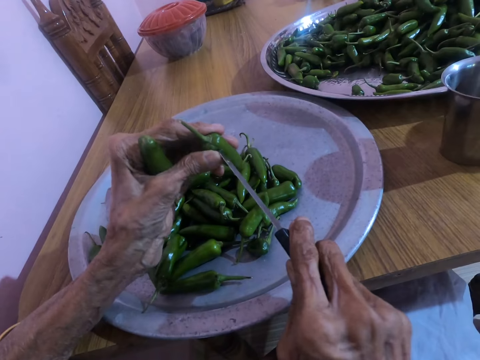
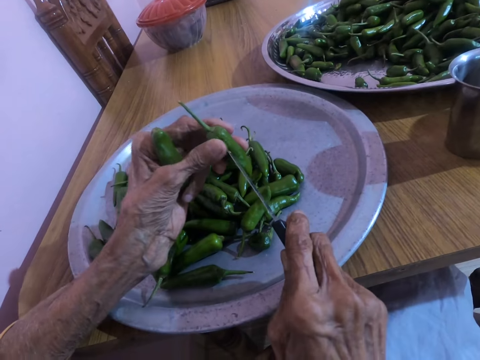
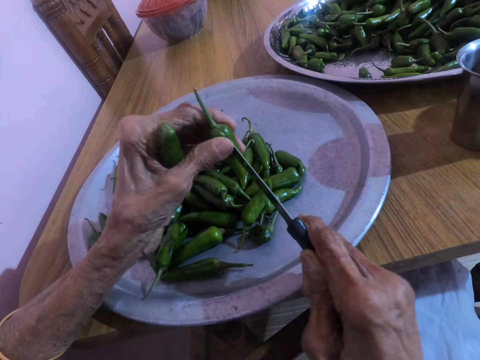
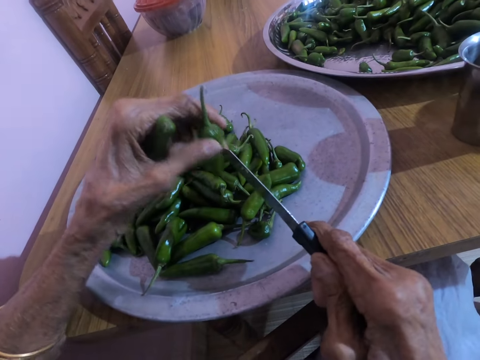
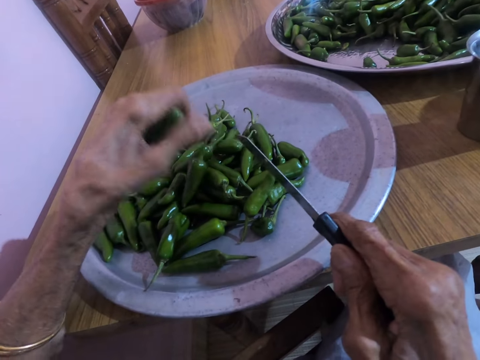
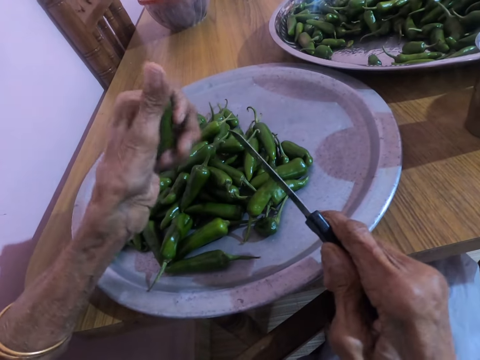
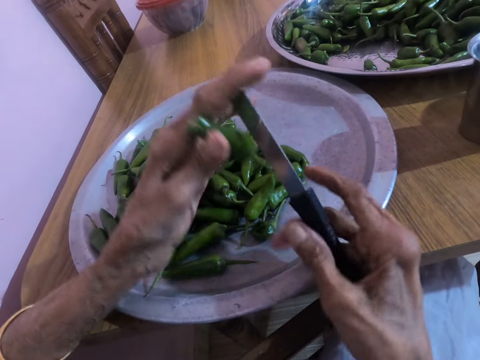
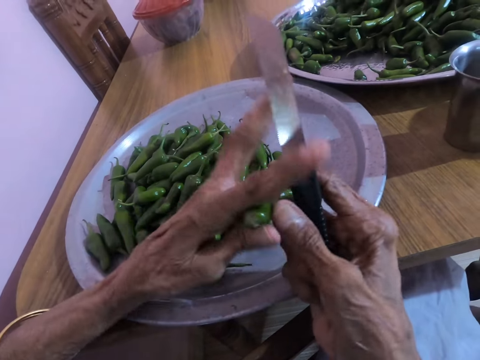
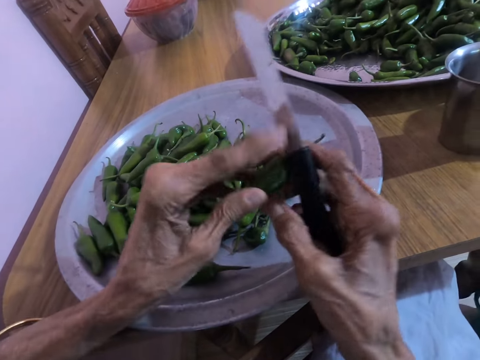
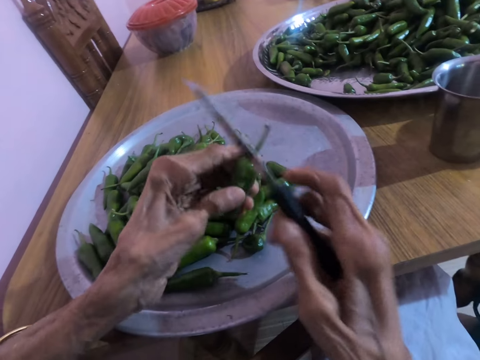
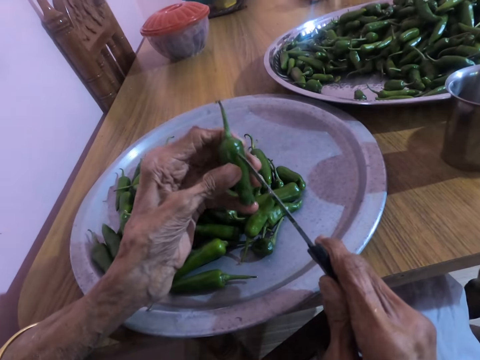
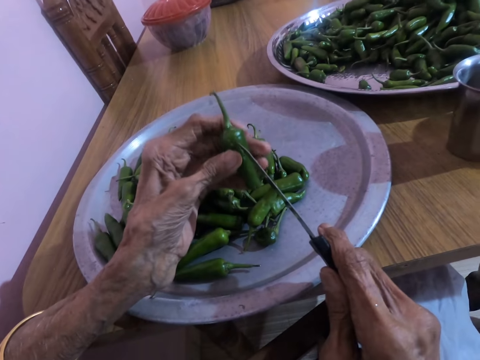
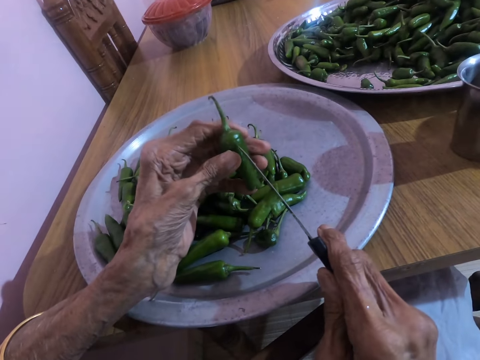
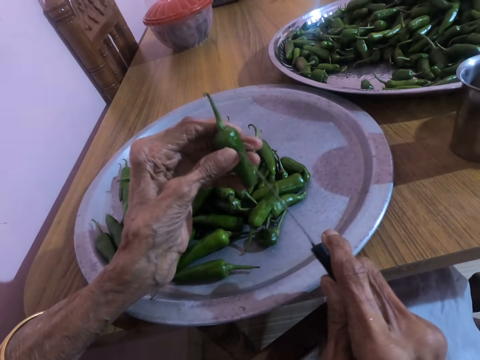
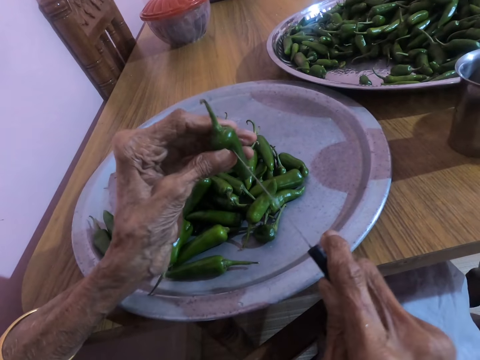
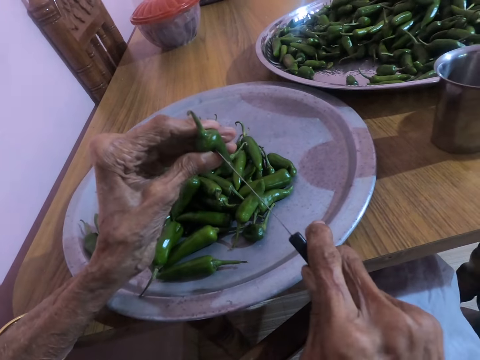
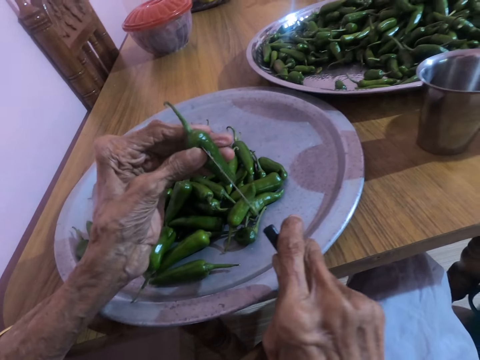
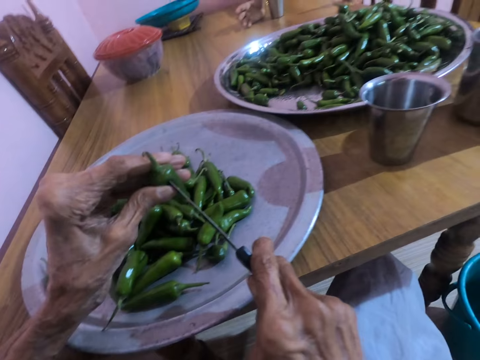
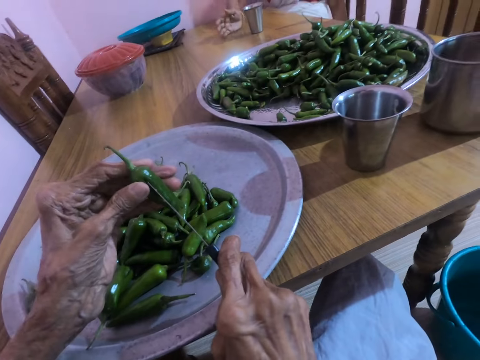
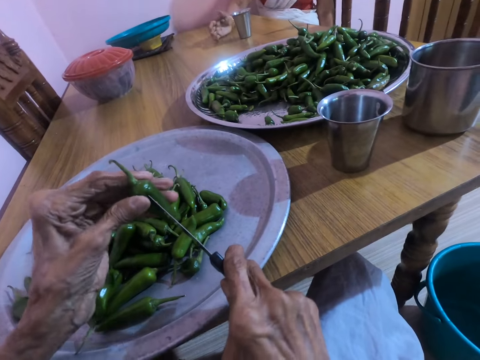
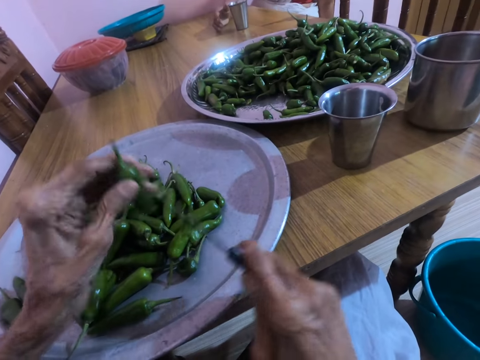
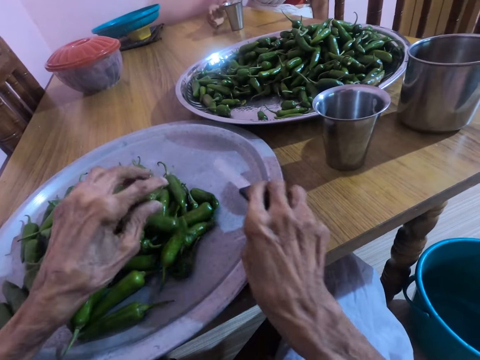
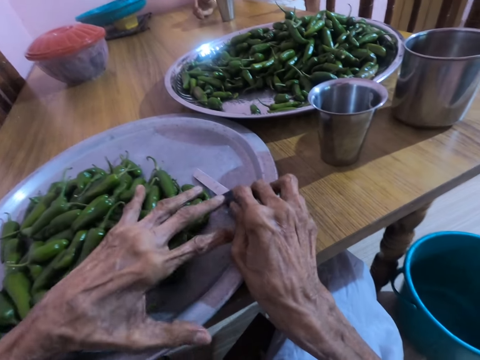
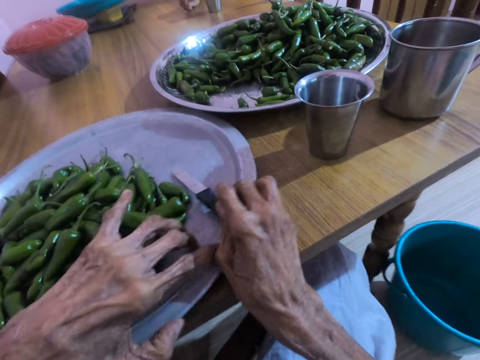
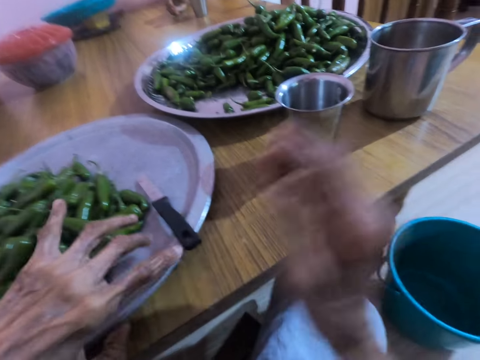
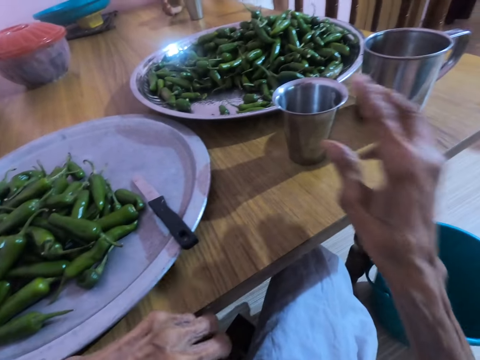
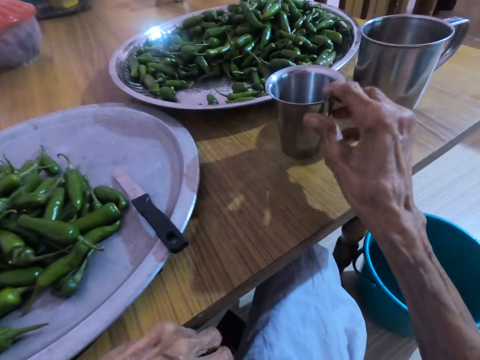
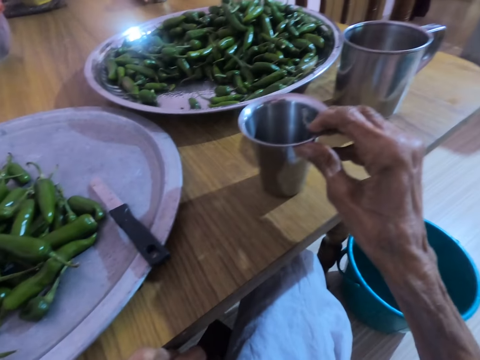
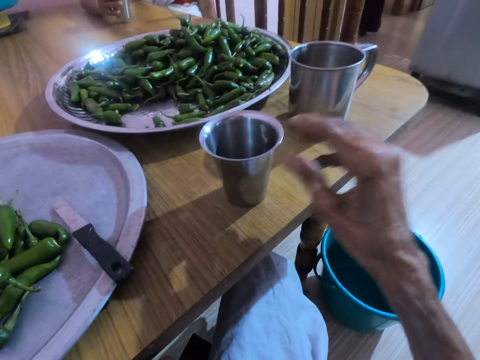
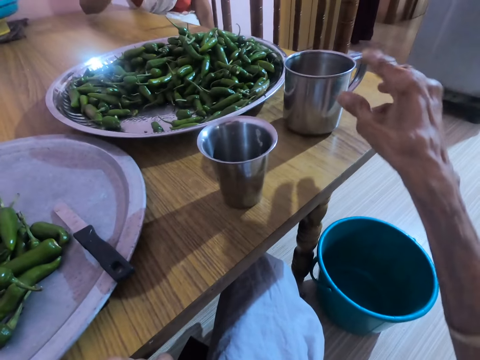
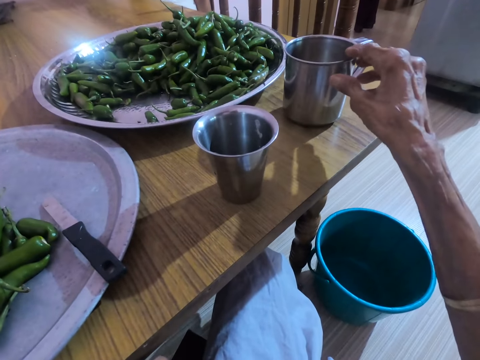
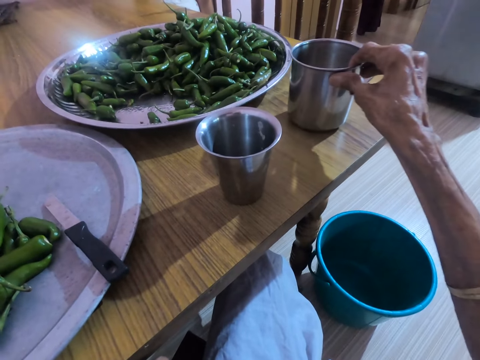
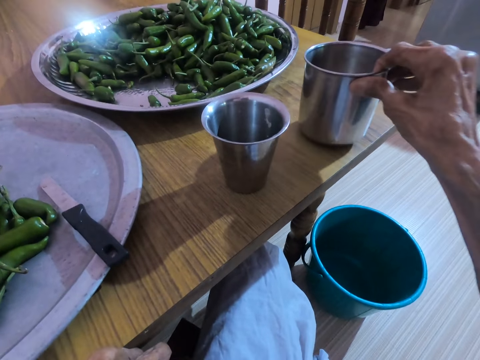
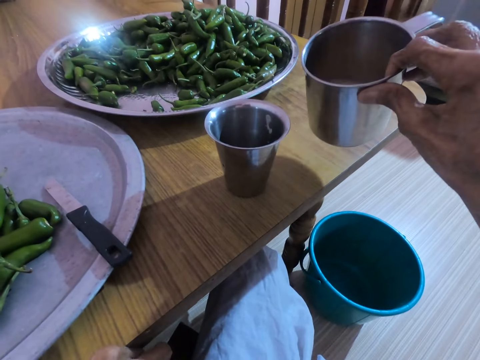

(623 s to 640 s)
The camera wearer cuts the pepper in her hand with a knife. She places the piece of green pepper on the tray on the table with her left hand. The woman converses with the camera wearer. The camera wearer turns the piece of green pepper in her left hand with both hands. She picks one pepper in her hand. She removes her right hand from the piece of green pepper in both hands. She cuts the piece of green pepper in her left hand with the knife in her right hand. She converses with the woman. She places the piece of green pepper on the tray on the table with her left hand, and places the knife on the tray on the table with her right hand. She moves the tray on the table with both hands. She removes both hands from the tray on the table. She places her left hand on the table. She moves a stainless cup on the table with her right hand. The woman picks the stainless cup from the table with her right hand. The camera wearer removes her right hand from the stainless cup on the table. She picks a stainless cup from the table with her right hand.

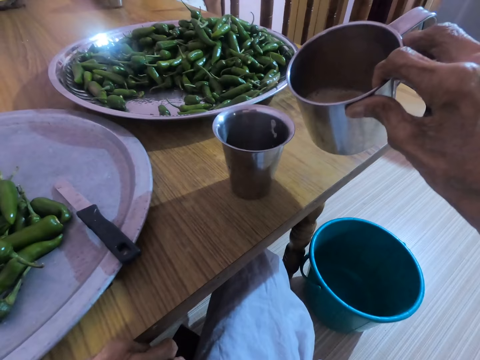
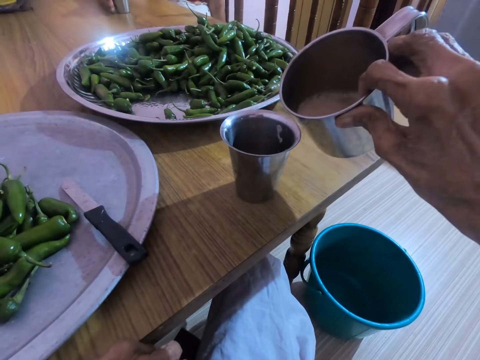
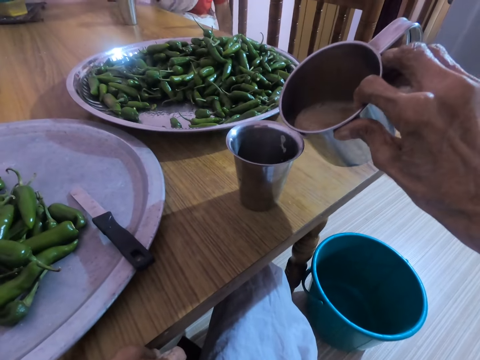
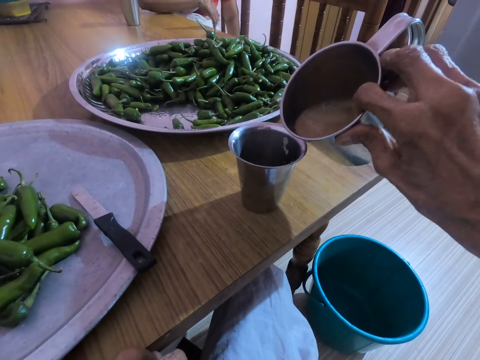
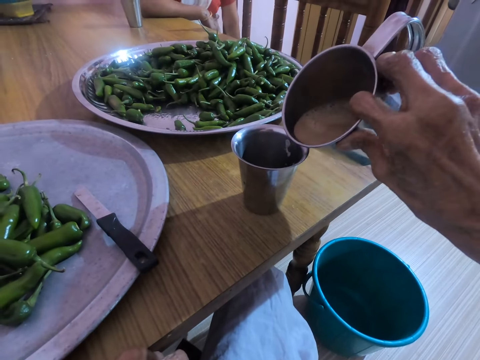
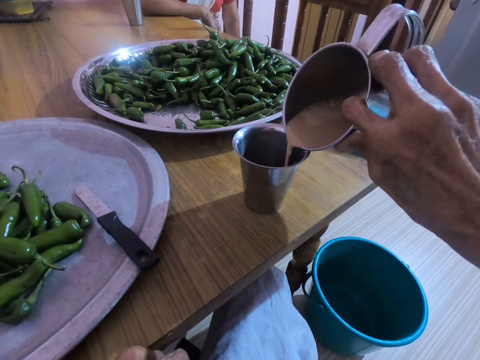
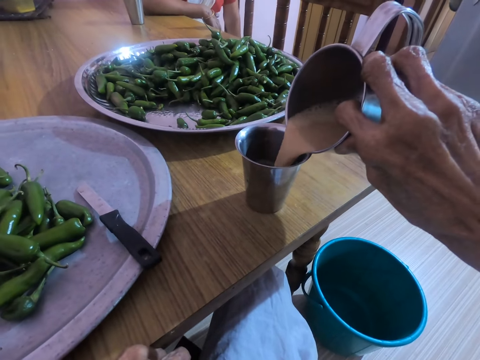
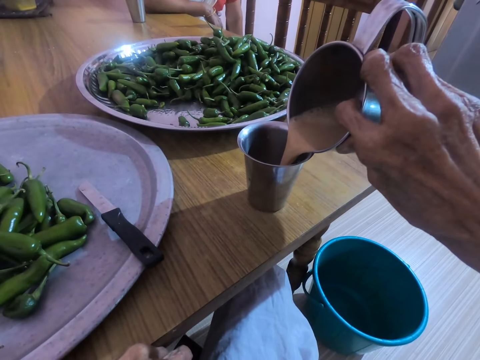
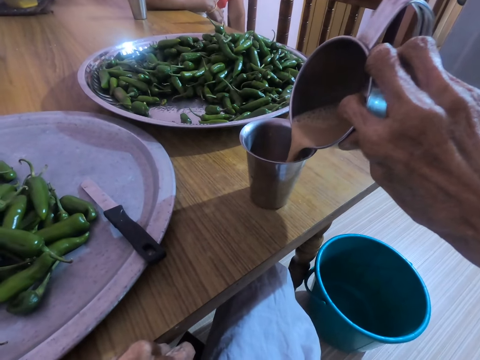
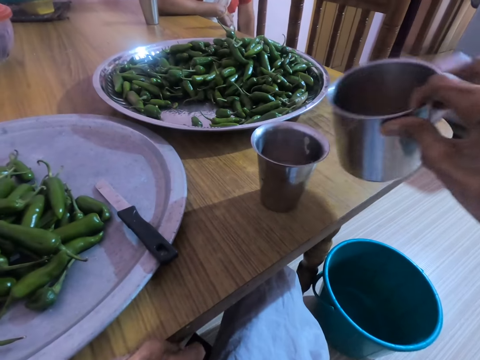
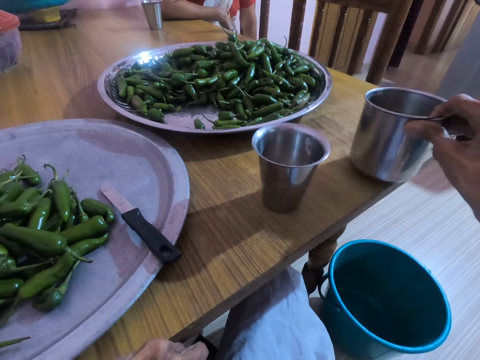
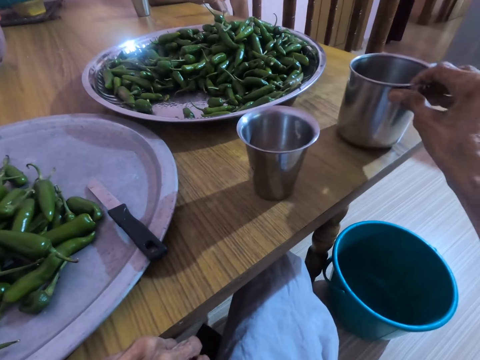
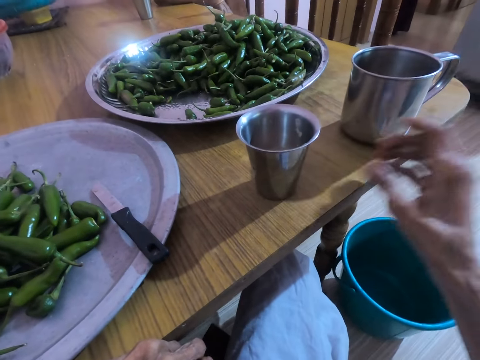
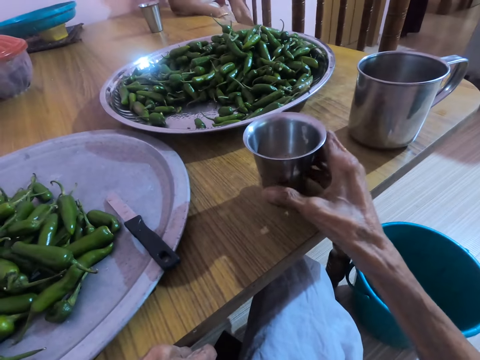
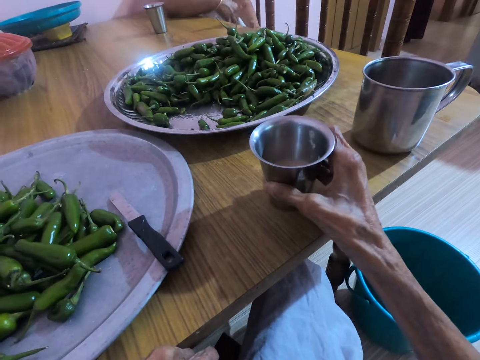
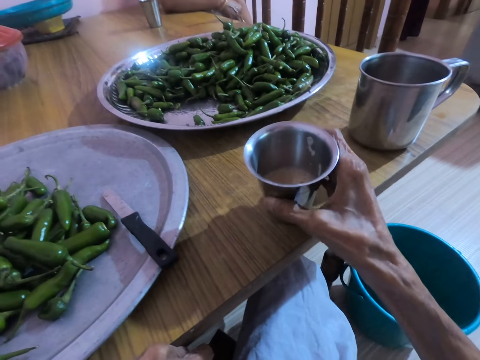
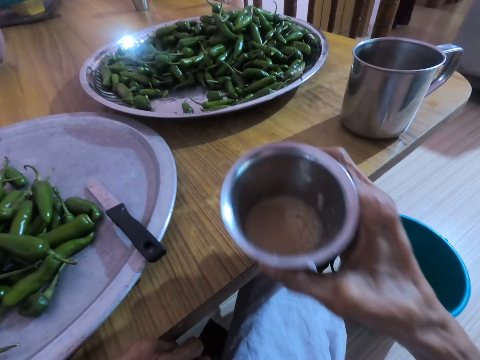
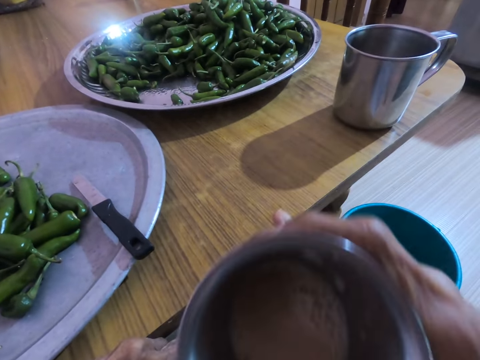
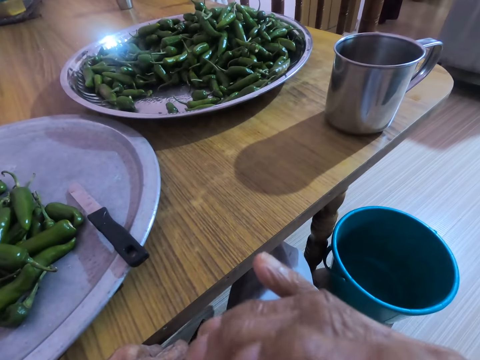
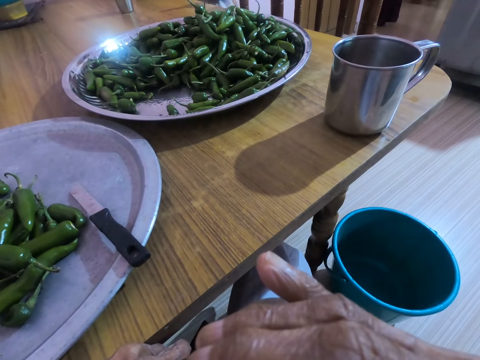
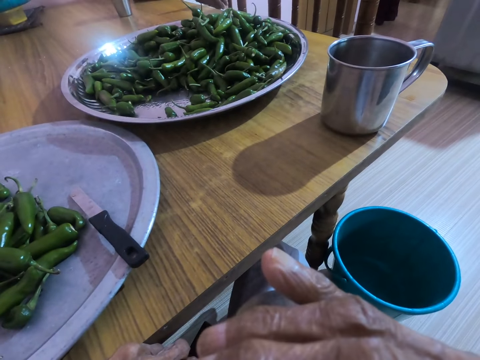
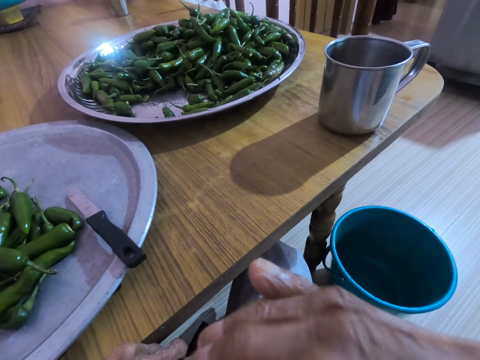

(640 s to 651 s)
The woman places the stainless cup on the table with her right hand. The camera wearer pours some juice or tea in the stainless cup on the table with the stainless cup in her right hand. The woman places her right hand on the table. The camera wearer places the stainless cup on the table with her right hand. She picks the stainless cup on the table with her right hand and drinks the juice in the stainless cup in her right hand.
